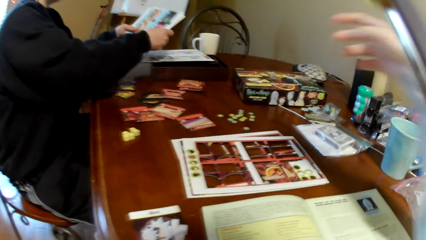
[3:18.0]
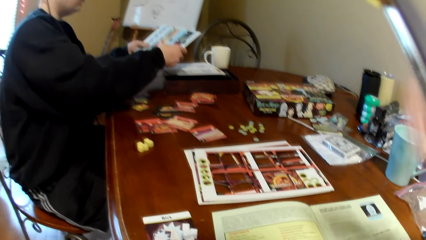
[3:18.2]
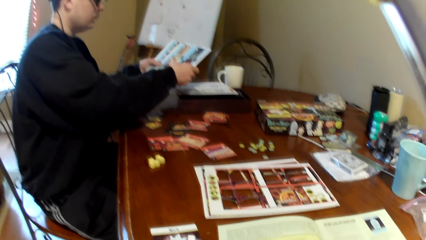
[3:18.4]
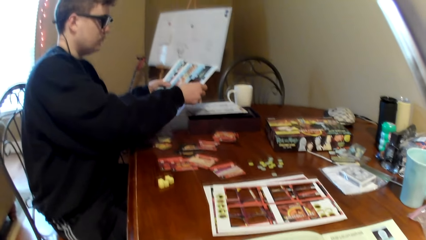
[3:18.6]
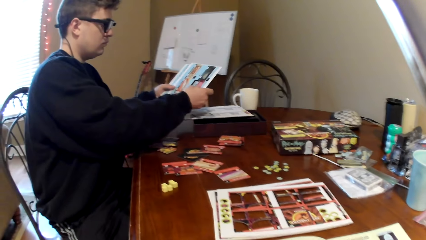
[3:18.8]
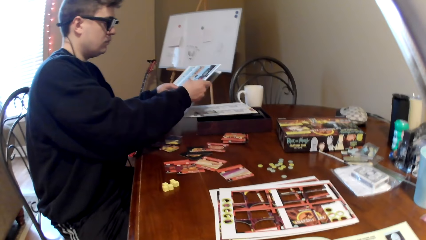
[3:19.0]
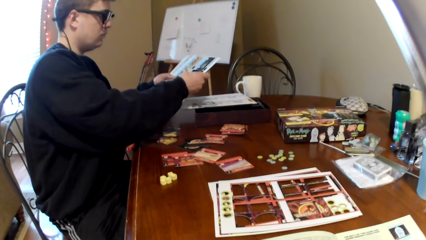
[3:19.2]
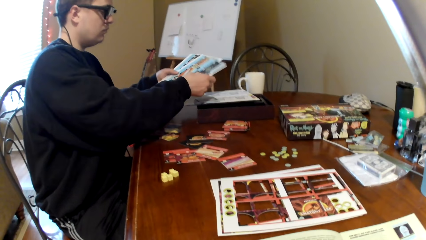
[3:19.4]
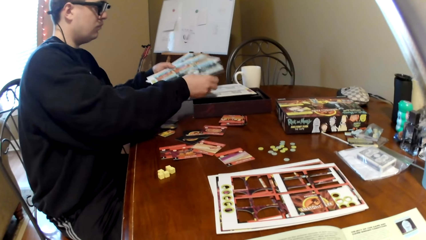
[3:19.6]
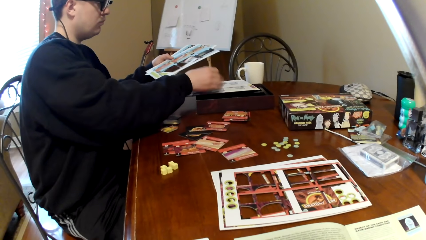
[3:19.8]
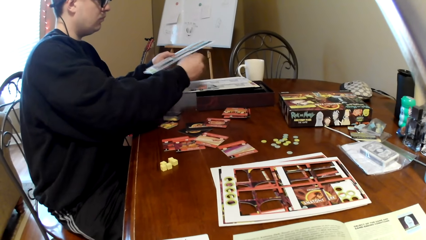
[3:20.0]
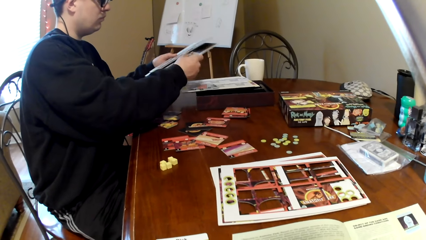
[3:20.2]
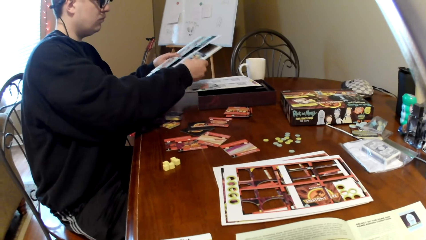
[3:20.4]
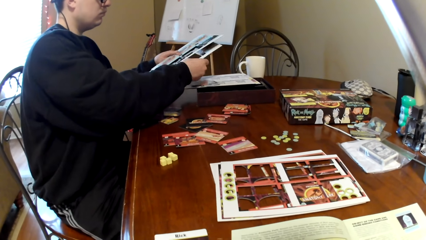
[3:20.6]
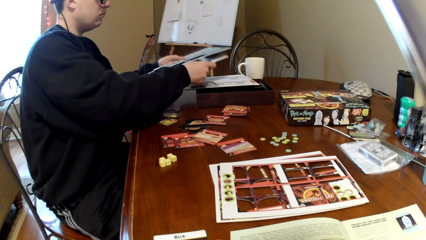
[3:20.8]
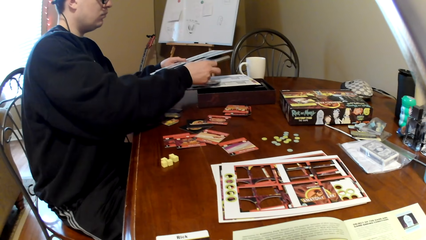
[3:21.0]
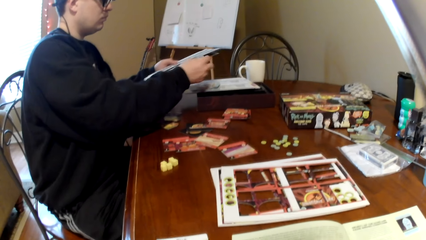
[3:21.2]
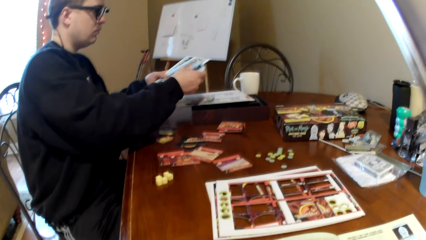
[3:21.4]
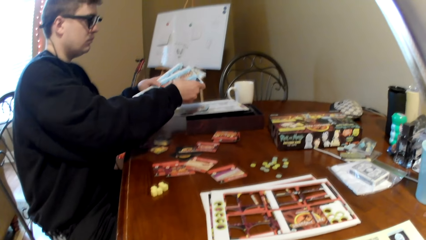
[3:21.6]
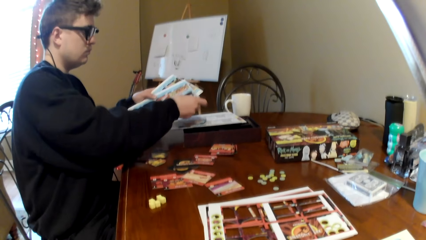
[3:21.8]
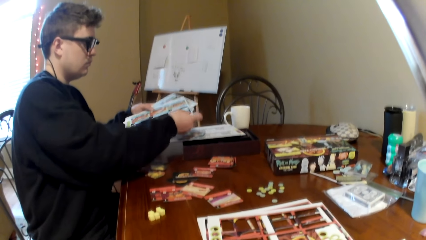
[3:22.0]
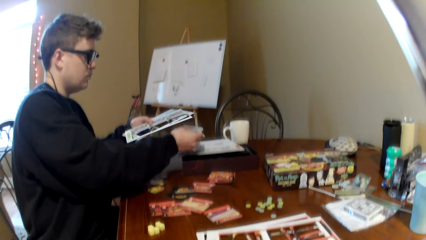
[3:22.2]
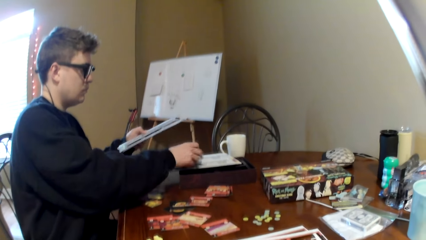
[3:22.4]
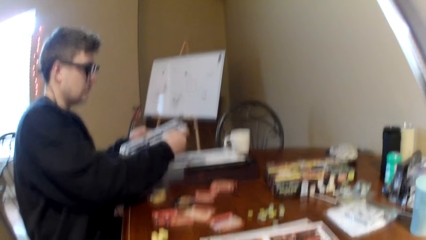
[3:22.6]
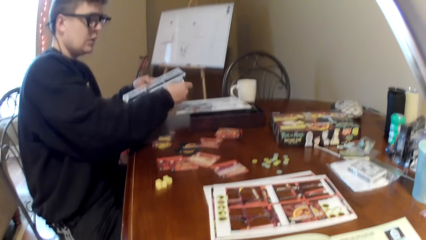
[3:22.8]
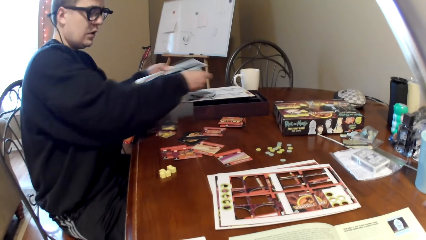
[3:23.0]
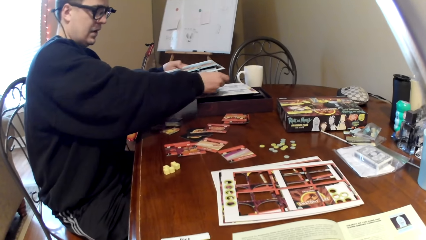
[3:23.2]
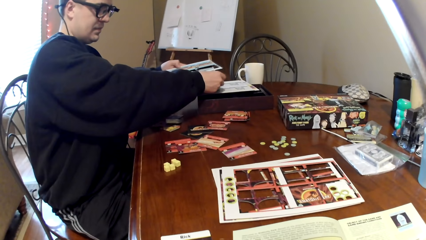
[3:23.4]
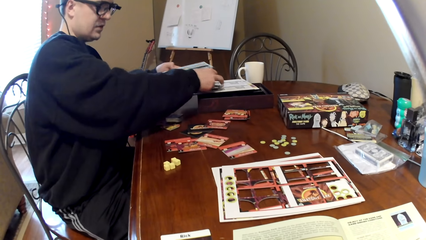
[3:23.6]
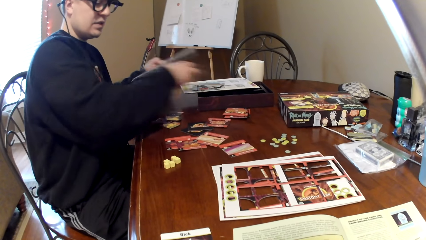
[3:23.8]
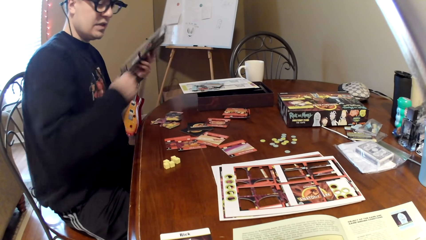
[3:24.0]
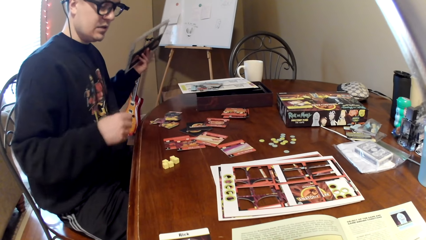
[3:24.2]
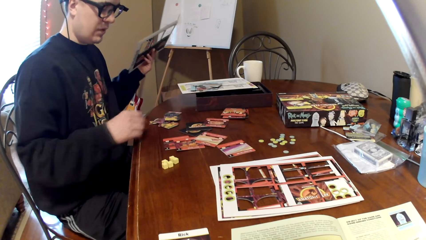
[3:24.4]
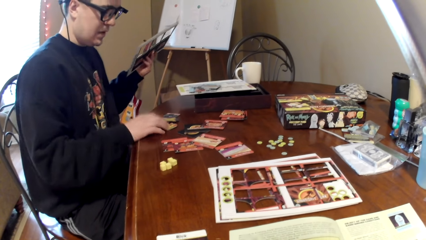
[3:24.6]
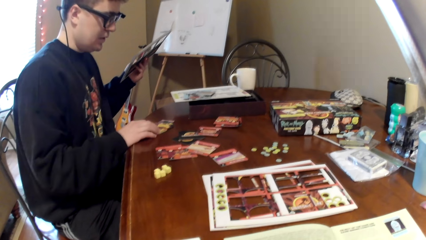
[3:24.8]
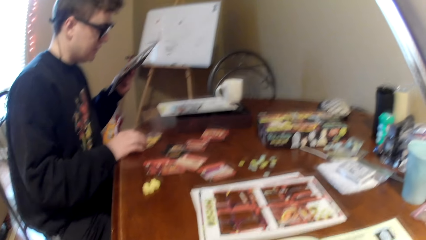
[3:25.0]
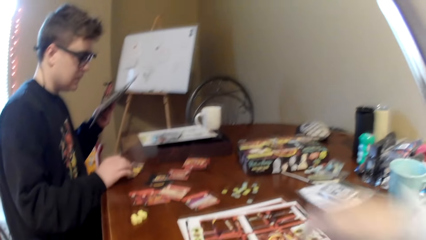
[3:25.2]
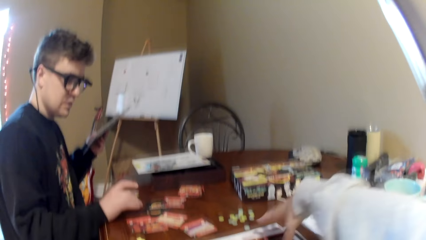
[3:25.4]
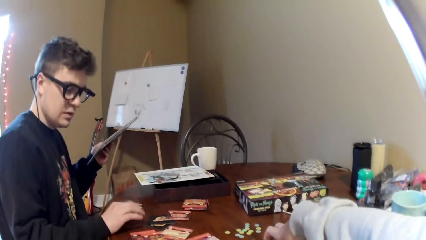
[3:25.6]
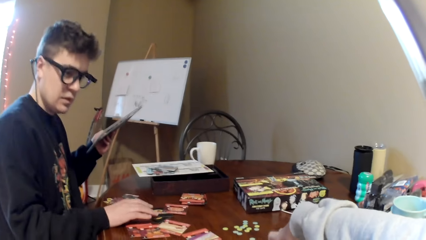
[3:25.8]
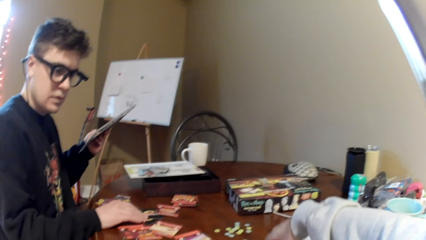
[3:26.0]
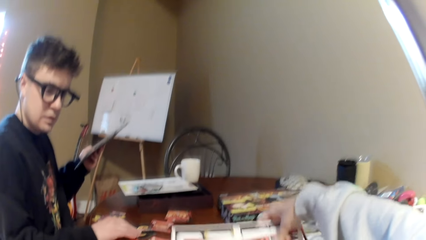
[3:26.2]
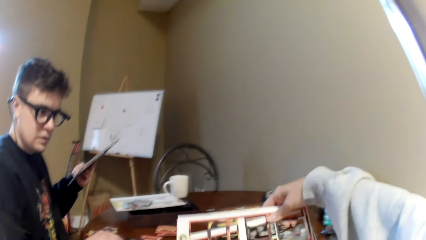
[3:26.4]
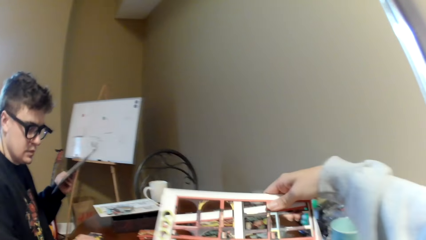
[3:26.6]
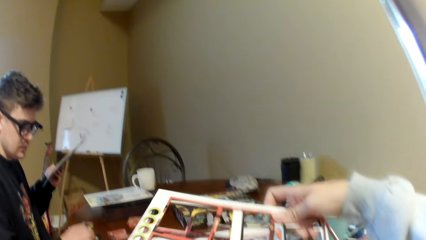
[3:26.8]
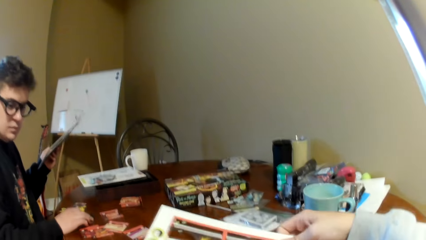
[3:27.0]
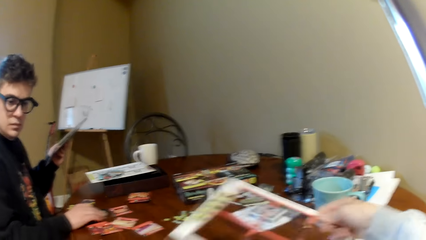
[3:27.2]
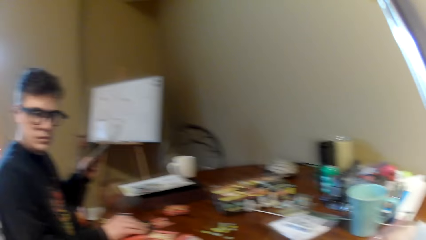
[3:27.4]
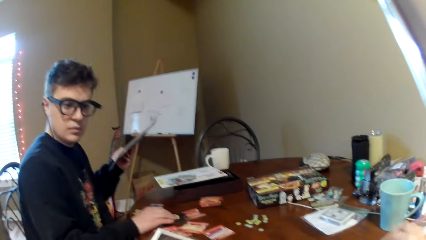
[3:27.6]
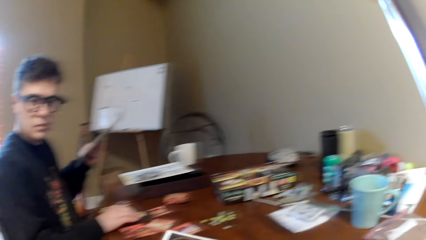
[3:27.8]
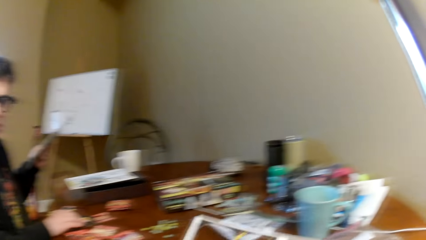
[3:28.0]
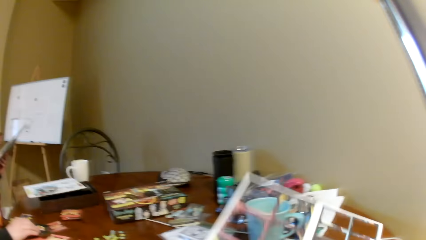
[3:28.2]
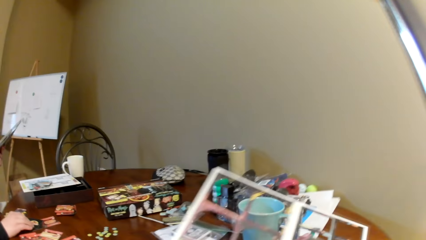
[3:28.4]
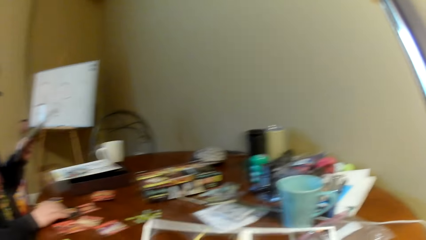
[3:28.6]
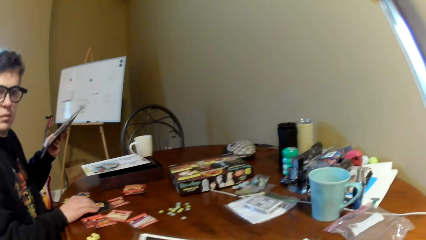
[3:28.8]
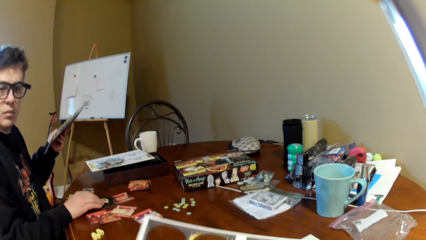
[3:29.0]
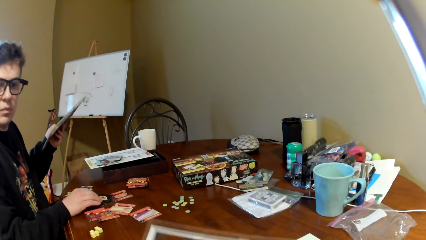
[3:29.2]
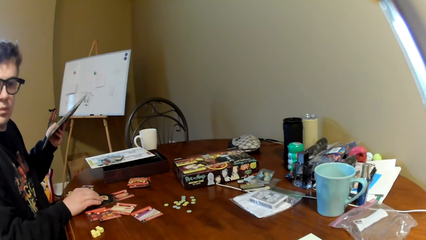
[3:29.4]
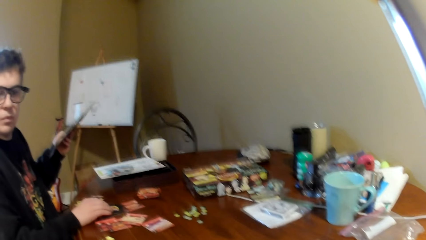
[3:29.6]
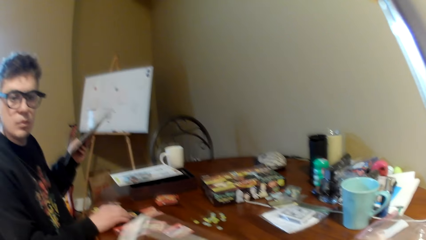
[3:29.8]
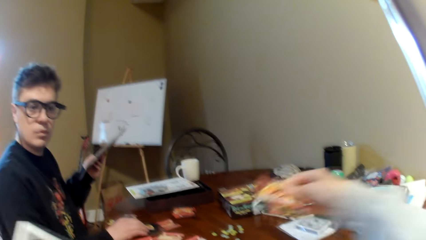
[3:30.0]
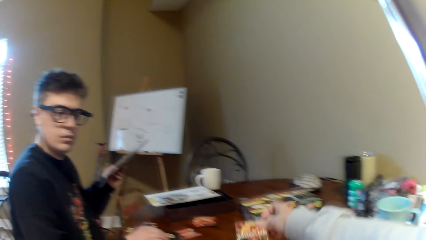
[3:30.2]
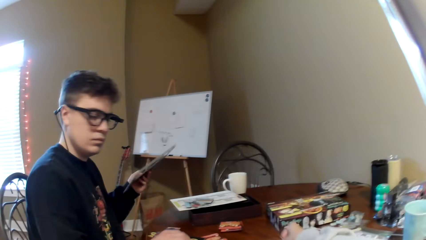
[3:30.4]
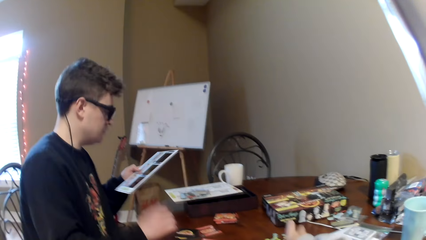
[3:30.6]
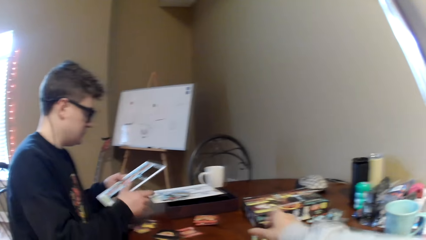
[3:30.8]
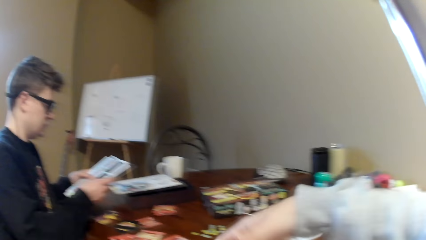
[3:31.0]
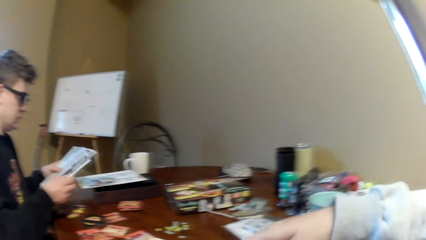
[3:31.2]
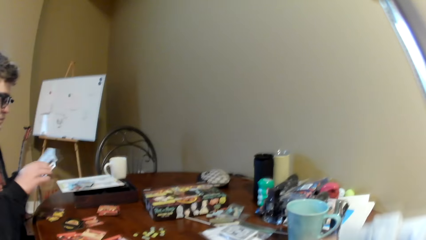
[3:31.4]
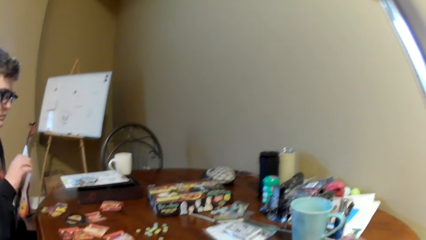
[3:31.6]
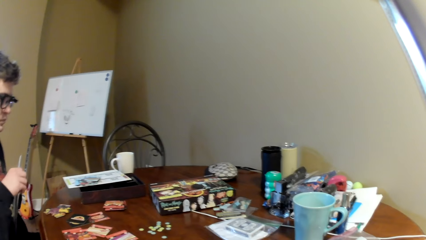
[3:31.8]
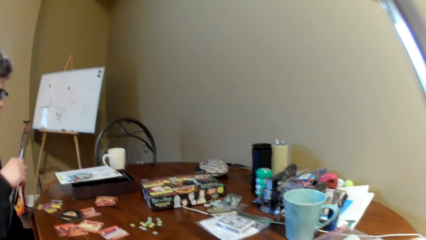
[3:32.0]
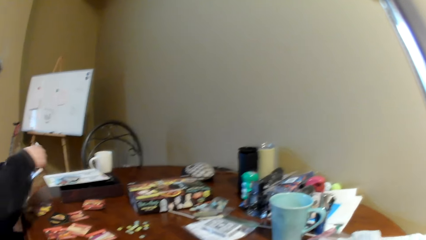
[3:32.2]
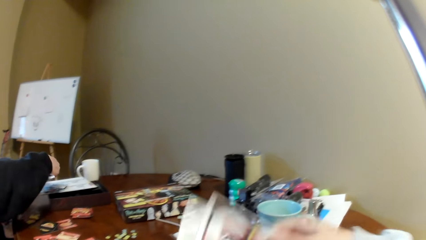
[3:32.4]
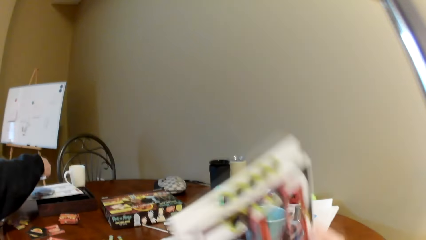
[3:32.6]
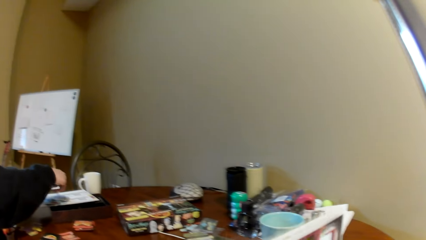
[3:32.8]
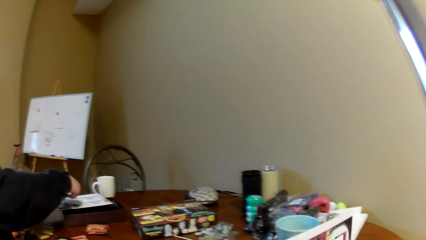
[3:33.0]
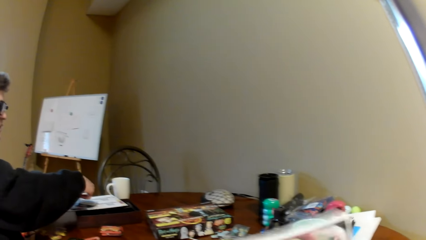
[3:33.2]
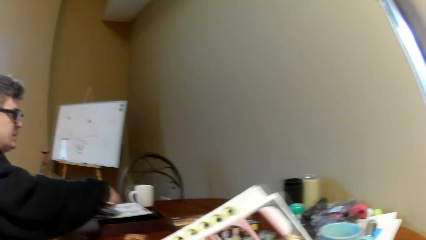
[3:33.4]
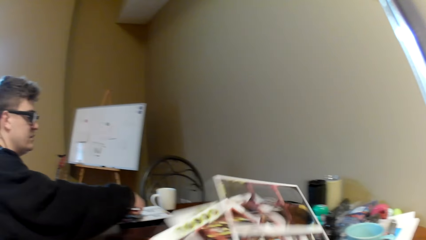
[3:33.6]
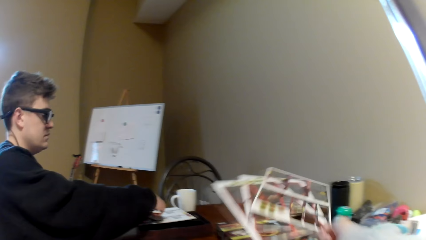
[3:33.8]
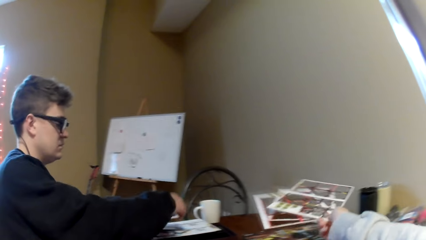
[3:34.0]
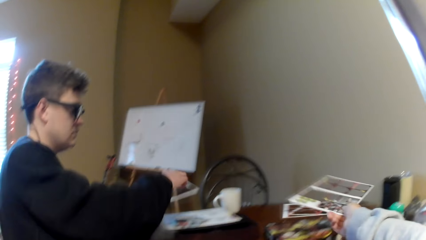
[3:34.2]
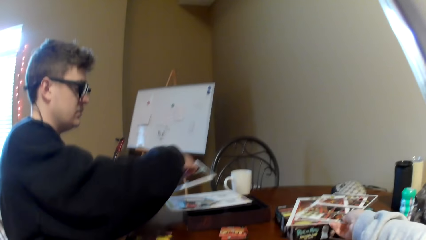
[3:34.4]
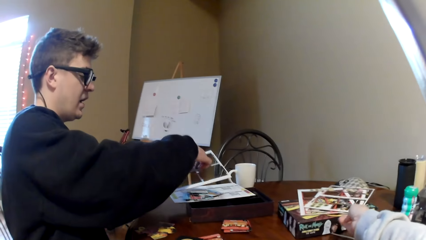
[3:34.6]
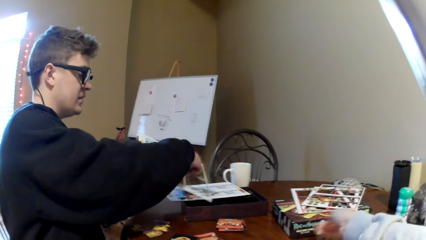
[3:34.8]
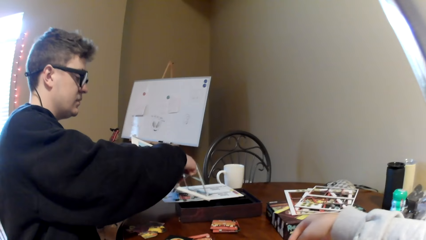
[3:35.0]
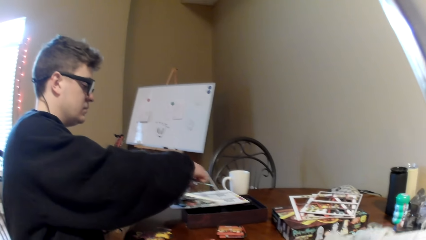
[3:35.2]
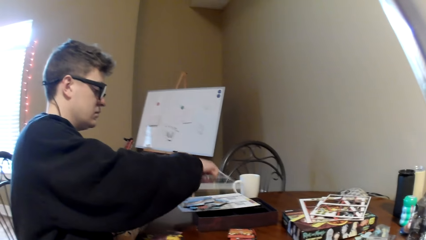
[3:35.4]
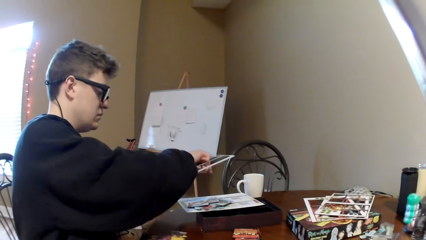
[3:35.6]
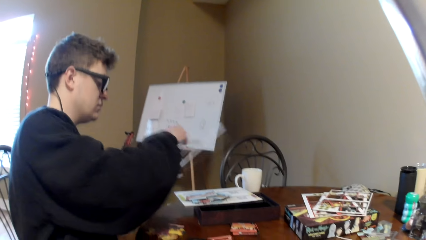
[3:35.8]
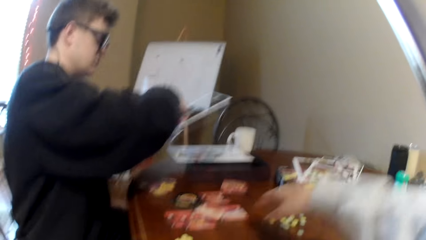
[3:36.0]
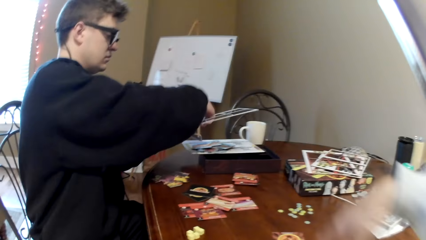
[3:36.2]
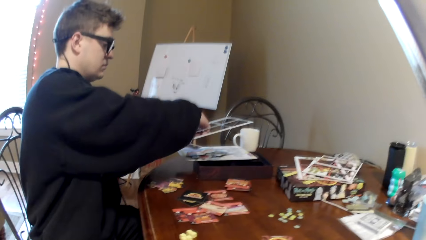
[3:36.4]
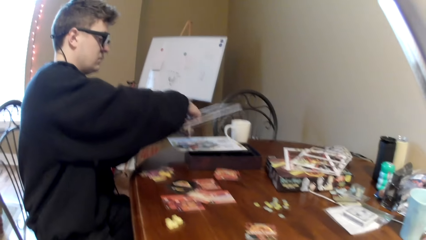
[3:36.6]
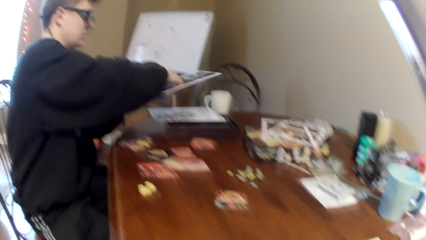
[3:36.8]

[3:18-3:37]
The camera wearer places the paper on the table. A man removes the cards from the board. The camera wearer moves the right hand. The man touches the cards on the table. The camera wearer lifts the right hand, moves his hand on the table, lifts the board, holds the card holders, and moves the card holders. The man looks around. The camera wearer holds the card and puts down the card. The man looks at the board. The camera wearer lifts the board, moves the card holders, puts down the card holders, and drops the board on a box. The man removes the playing card from the board.
